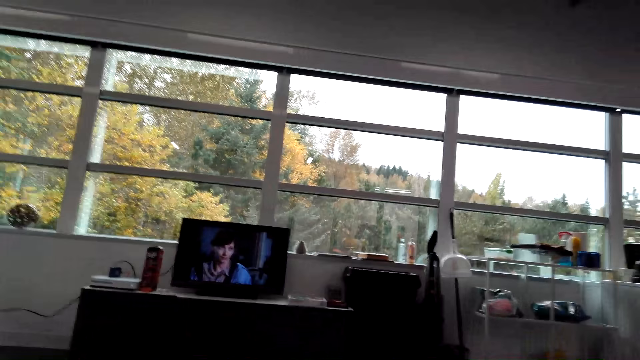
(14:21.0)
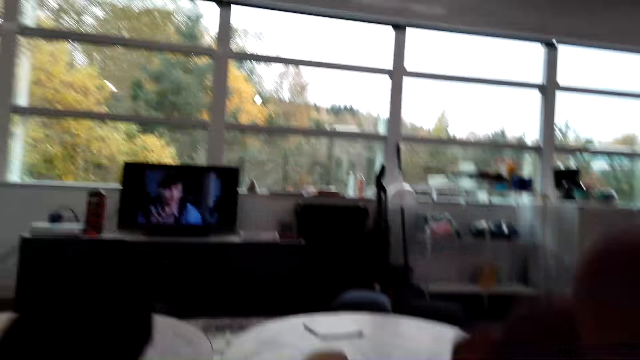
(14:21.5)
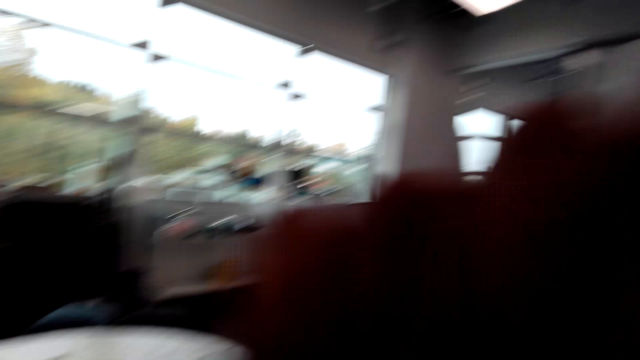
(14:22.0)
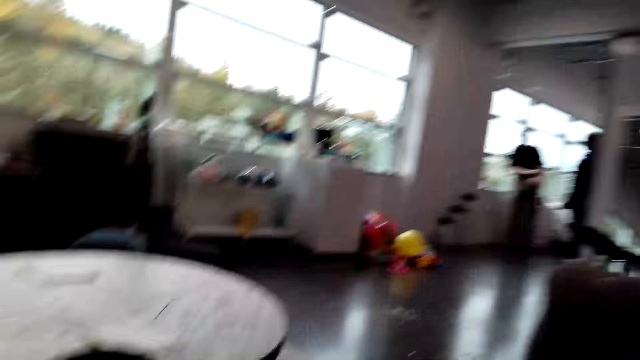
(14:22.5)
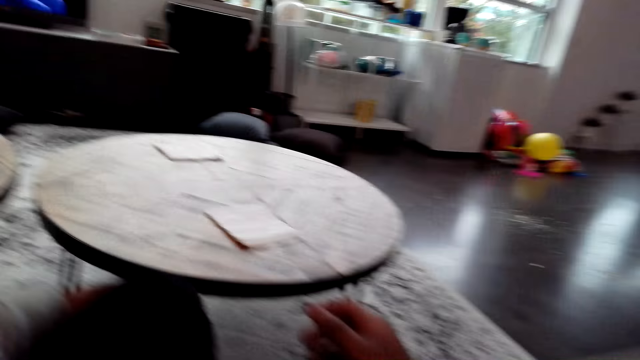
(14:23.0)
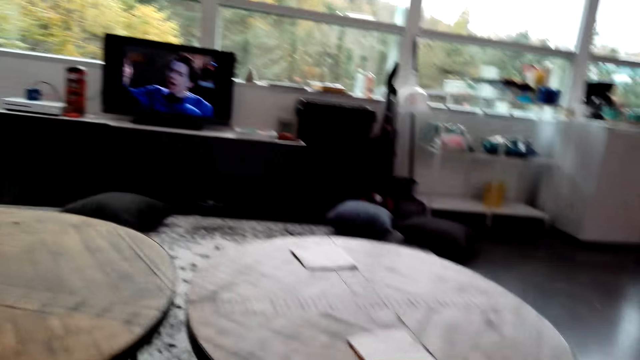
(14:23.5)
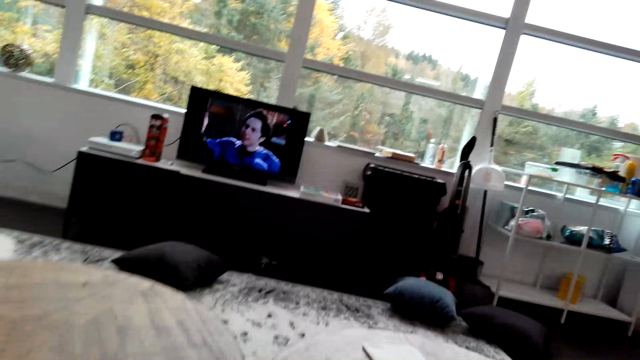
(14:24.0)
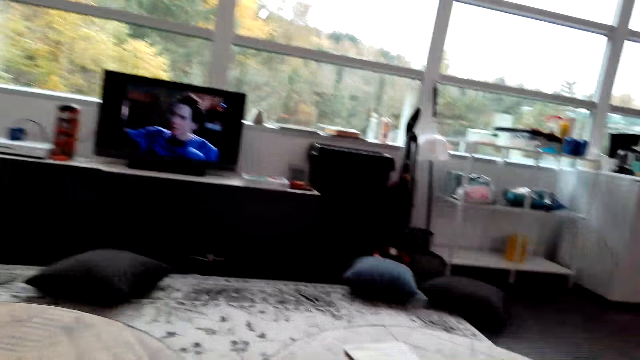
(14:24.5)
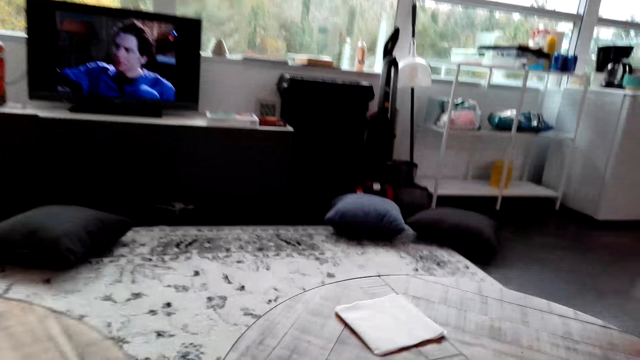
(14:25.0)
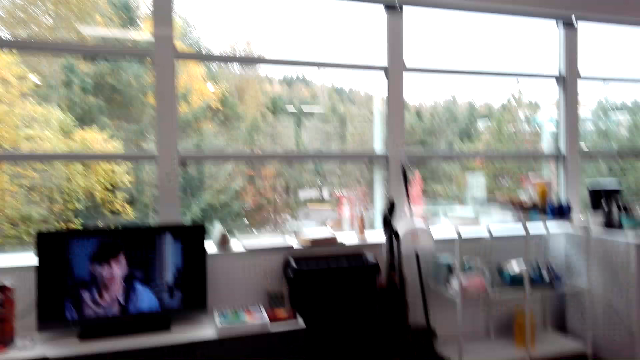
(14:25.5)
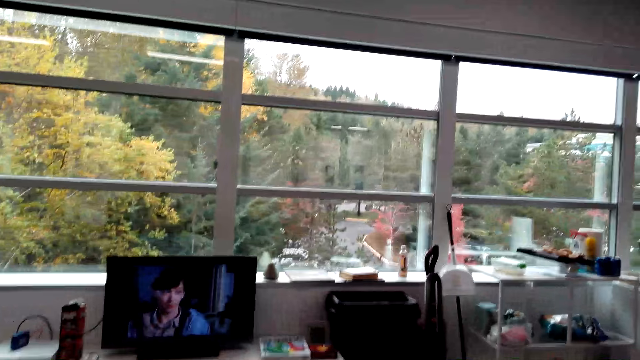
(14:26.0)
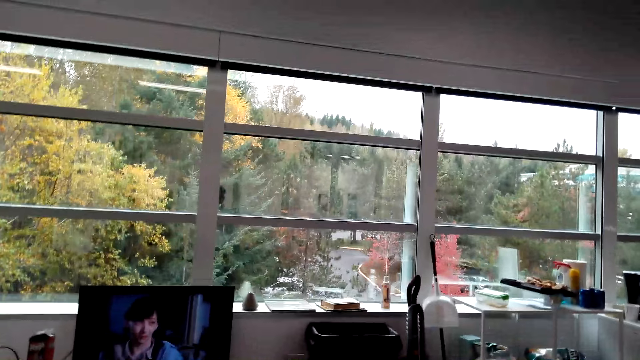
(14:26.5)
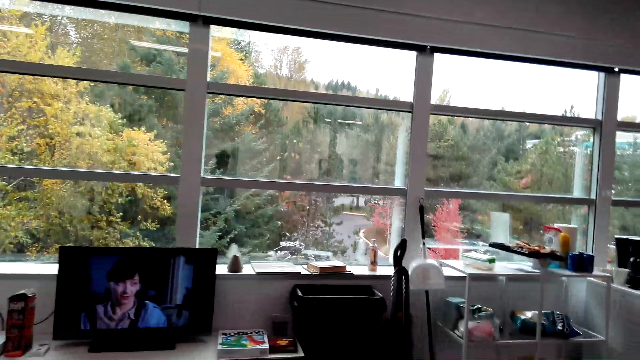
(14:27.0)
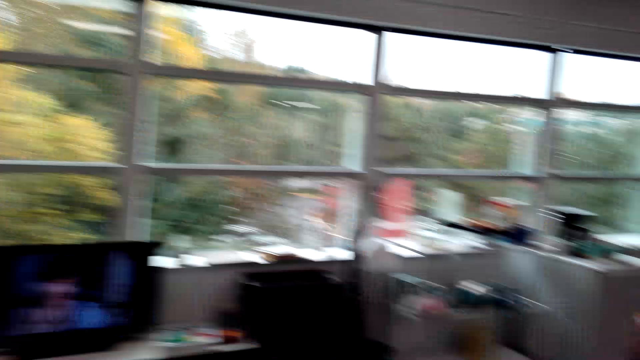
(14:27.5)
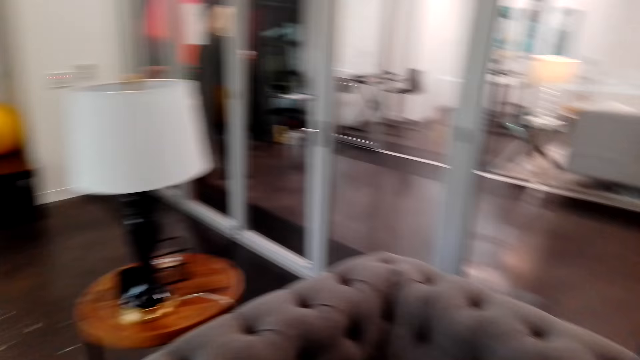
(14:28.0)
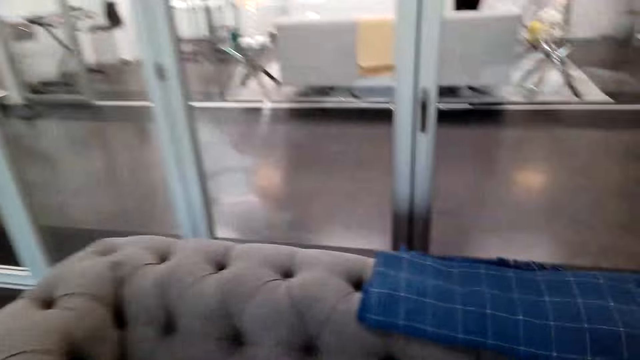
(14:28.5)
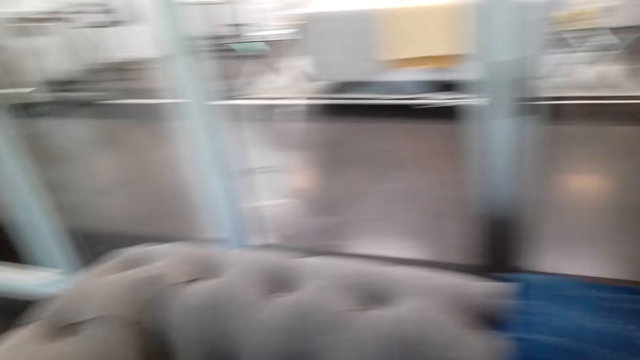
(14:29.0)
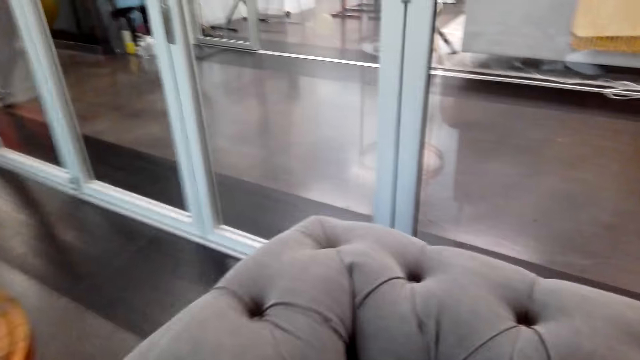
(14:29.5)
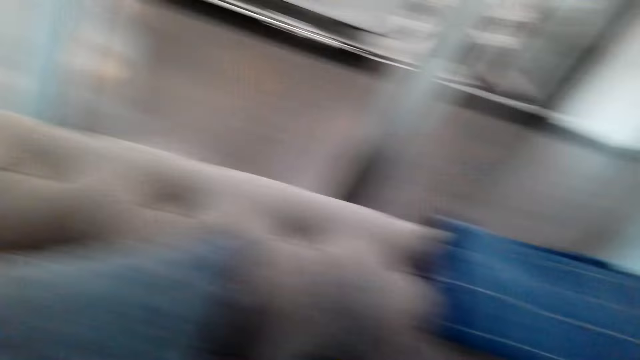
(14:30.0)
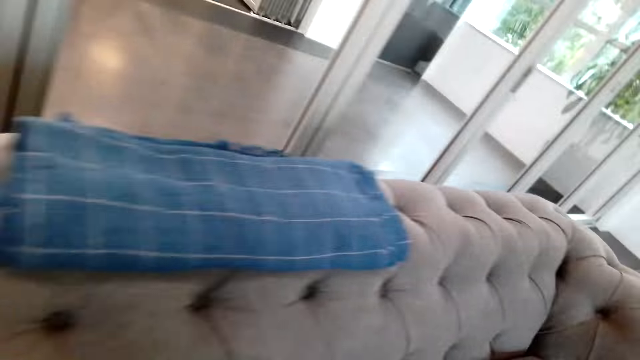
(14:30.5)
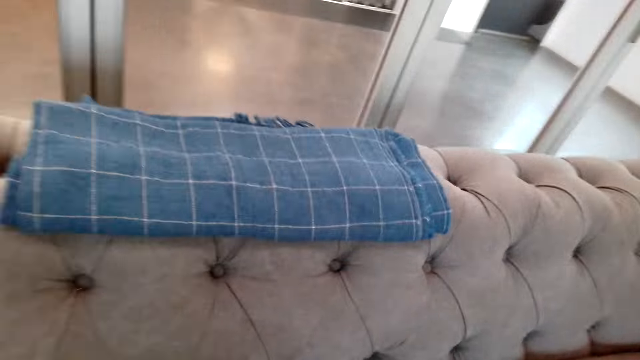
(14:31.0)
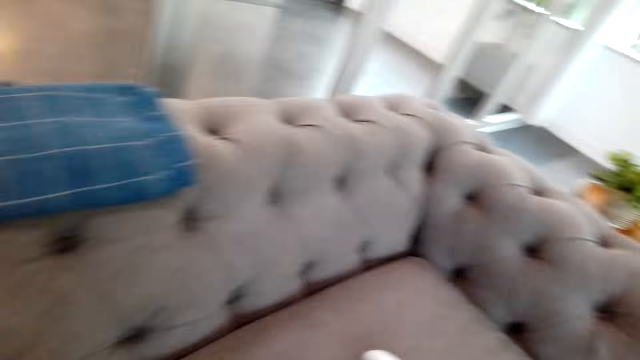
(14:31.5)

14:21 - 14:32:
The camera wearer moves the left hand. They look around the house. They watch the television or computer. They move both hands. They watch the television and talk. They look around the house and talk. They look at the seat. They move a pillow. They look at the seat.

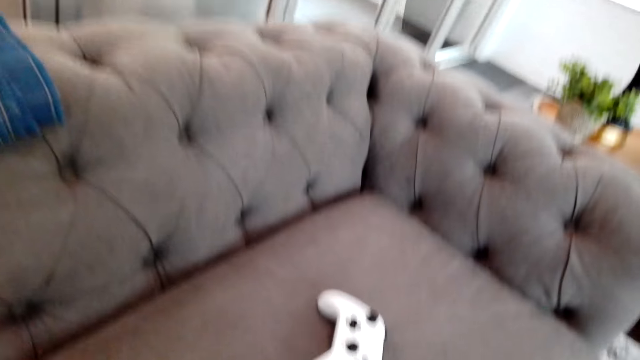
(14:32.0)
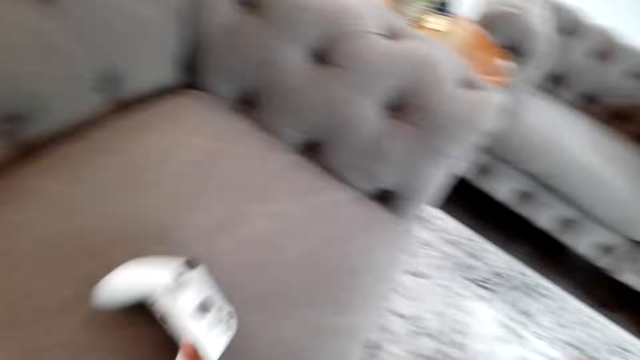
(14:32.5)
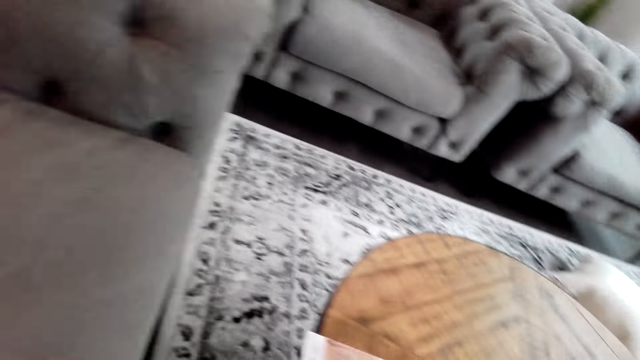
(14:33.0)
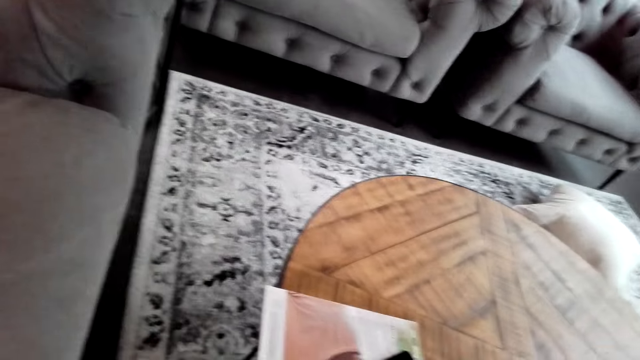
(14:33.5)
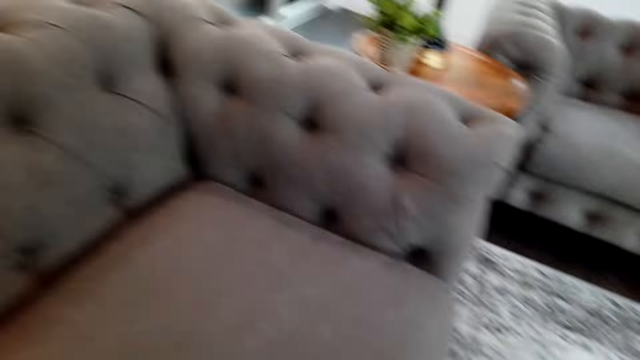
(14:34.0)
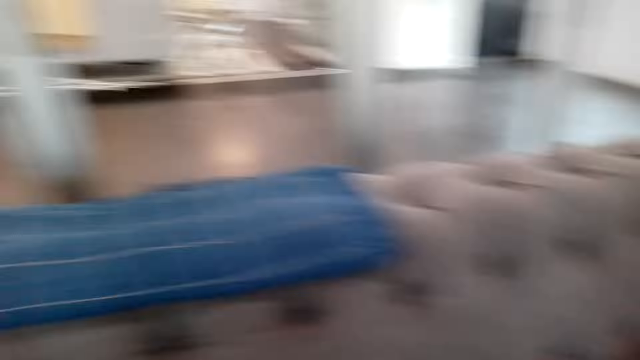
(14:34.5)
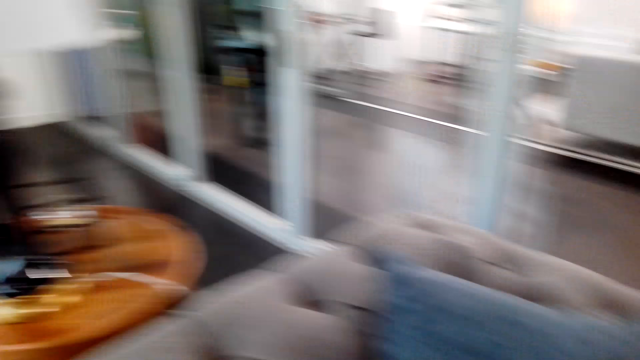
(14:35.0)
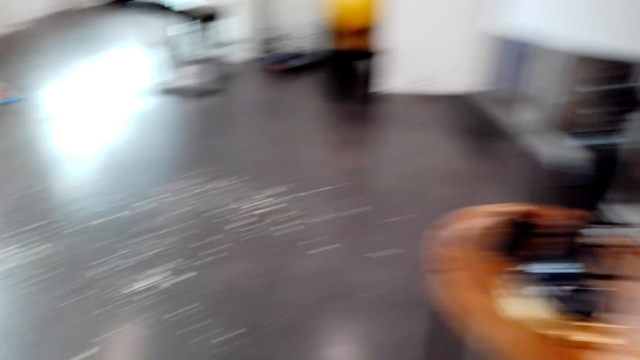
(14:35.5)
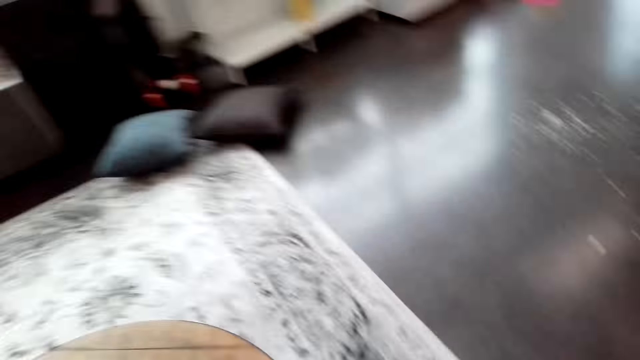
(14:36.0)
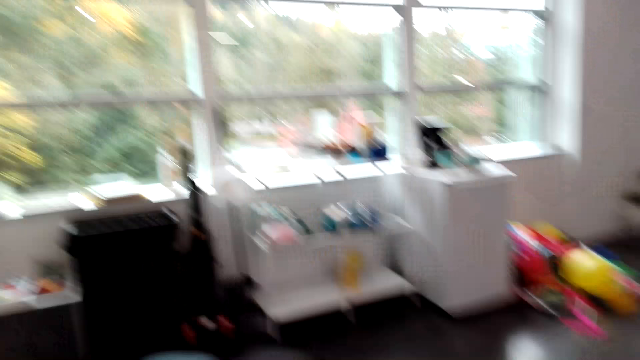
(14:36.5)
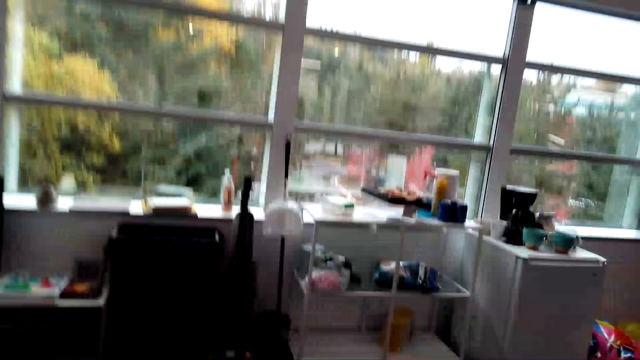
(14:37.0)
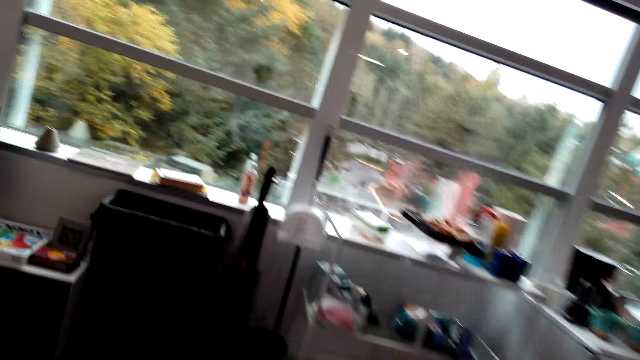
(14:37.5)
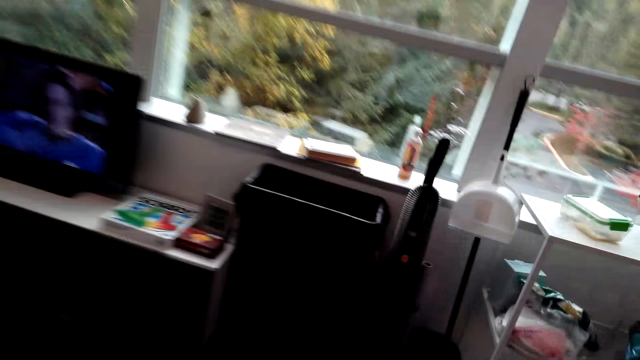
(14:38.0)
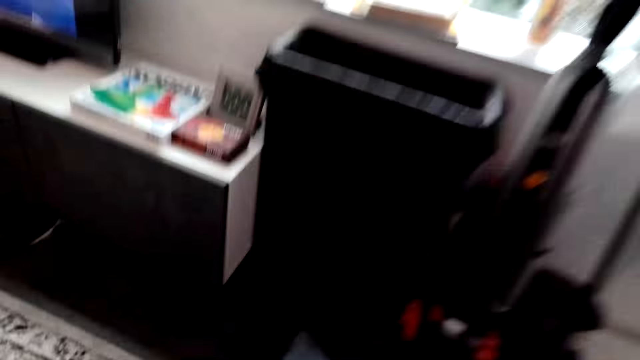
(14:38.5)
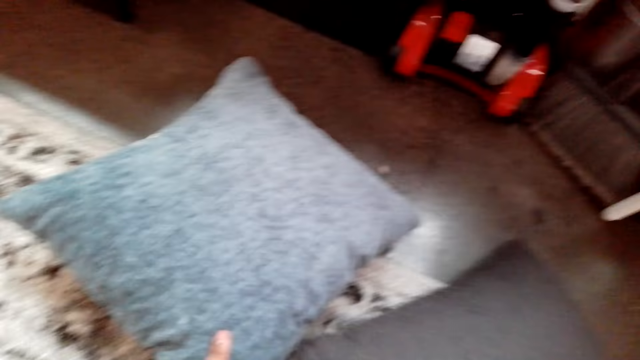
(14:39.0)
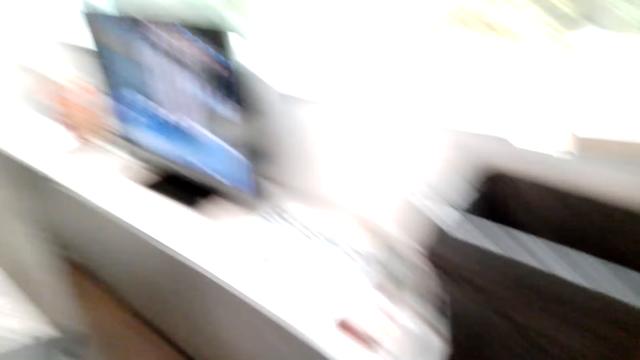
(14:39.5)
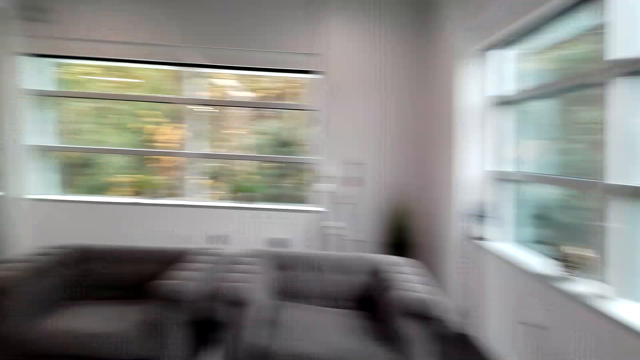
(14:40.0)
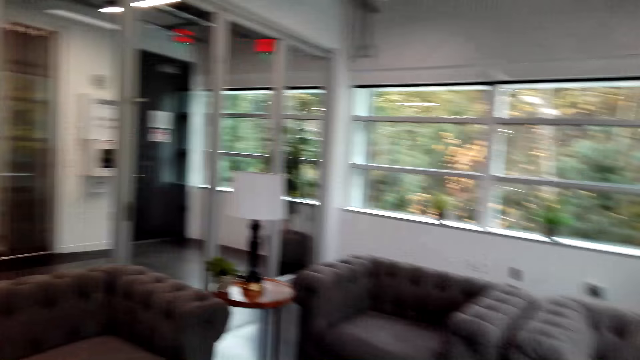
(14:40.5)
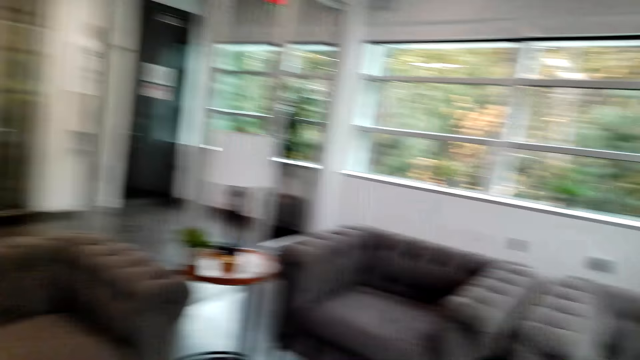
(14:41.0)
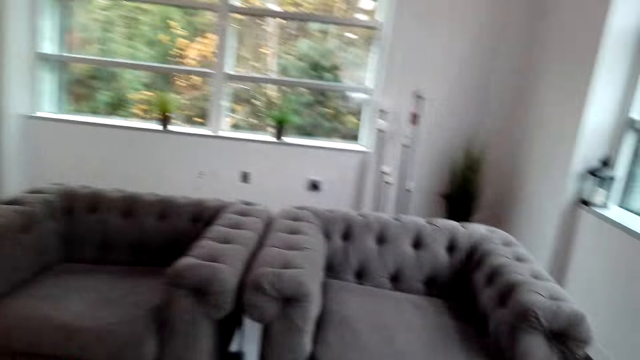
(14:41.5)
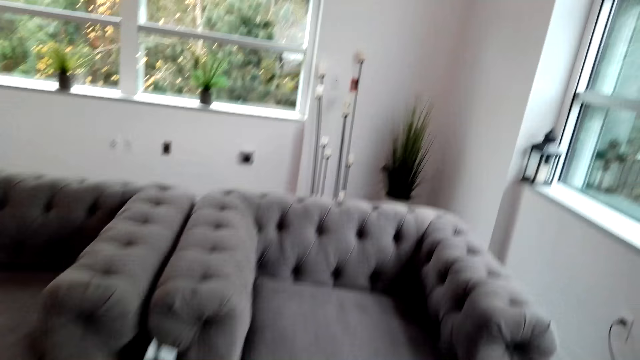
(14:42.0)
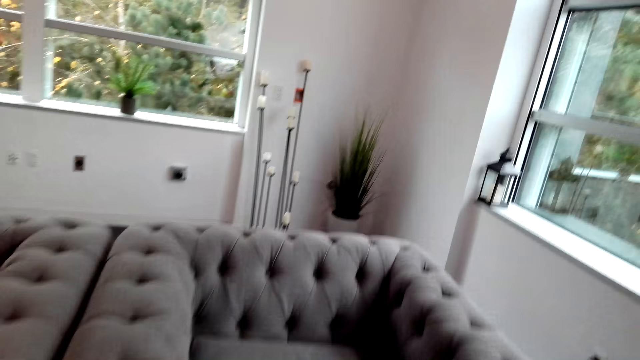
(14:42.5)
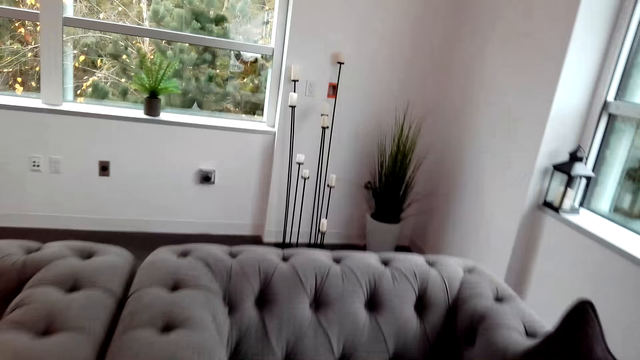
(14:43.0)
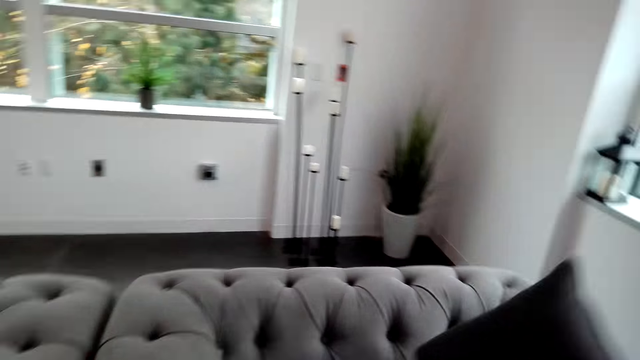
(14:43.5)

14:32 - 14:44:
The camera wearer makes a step. They pick up a gamepad. They look around the house. They pull a book from the table. They look around the house. They walk around. They look around. They pick up a pillow. They walk around.
